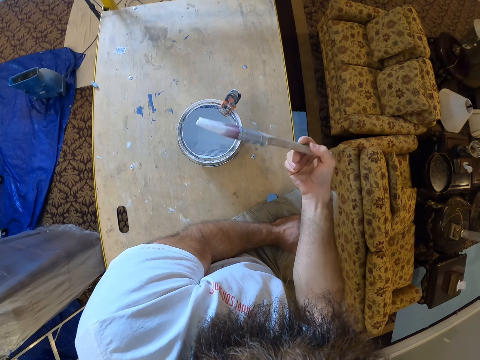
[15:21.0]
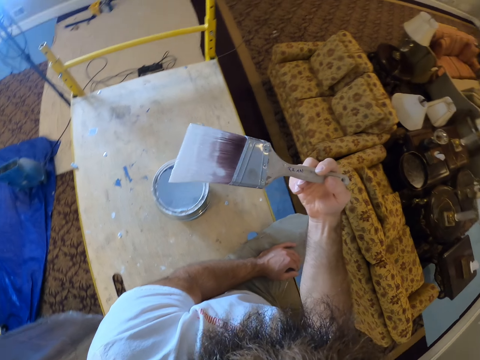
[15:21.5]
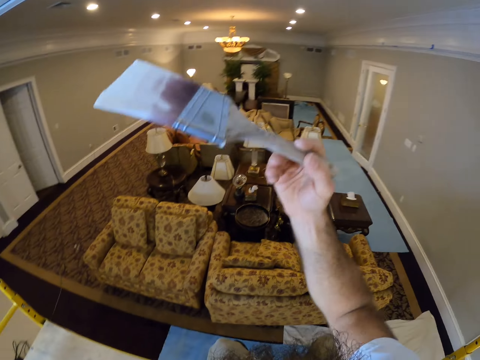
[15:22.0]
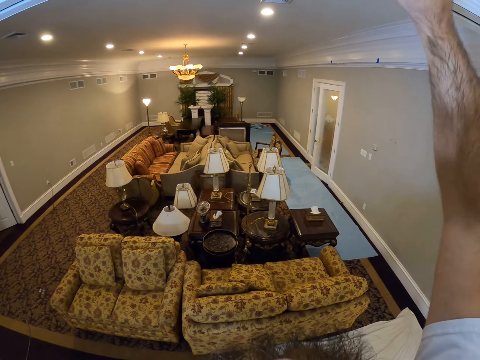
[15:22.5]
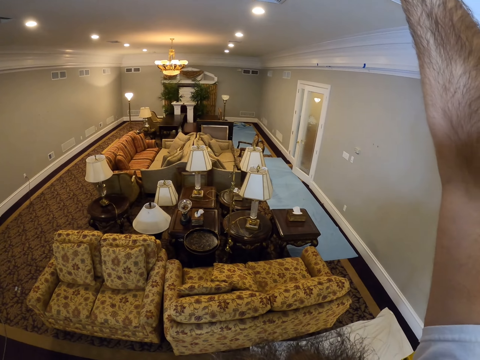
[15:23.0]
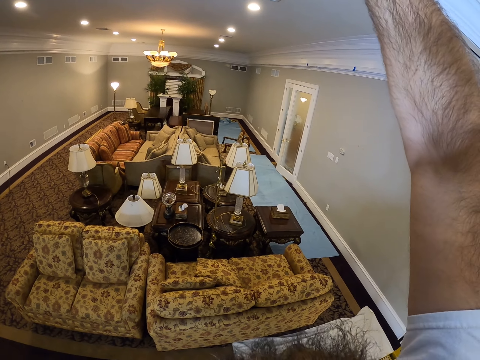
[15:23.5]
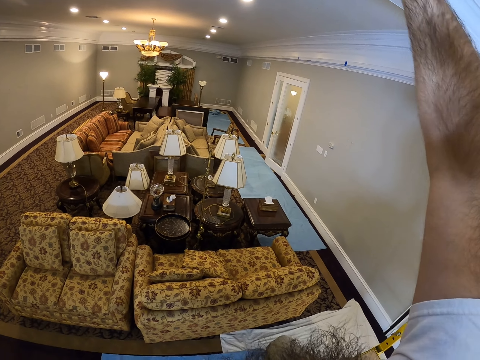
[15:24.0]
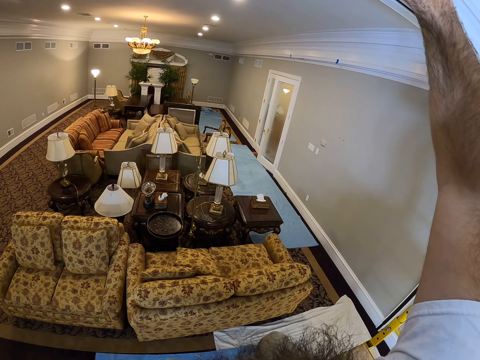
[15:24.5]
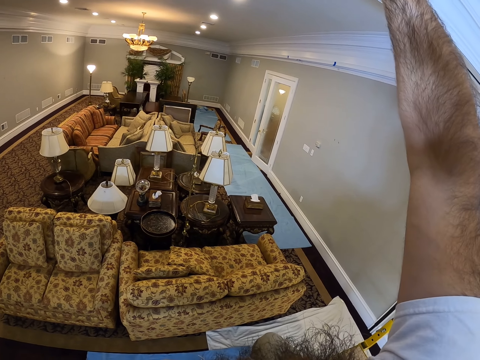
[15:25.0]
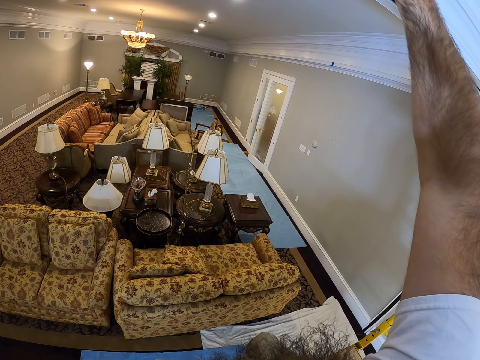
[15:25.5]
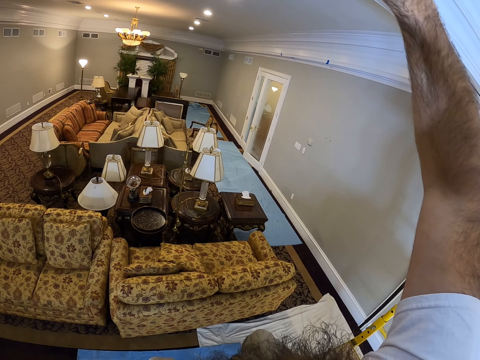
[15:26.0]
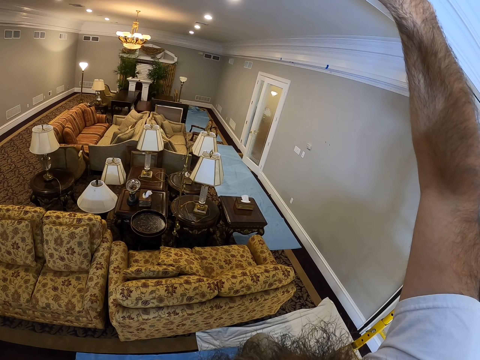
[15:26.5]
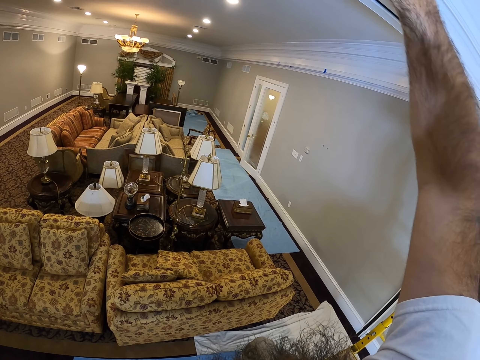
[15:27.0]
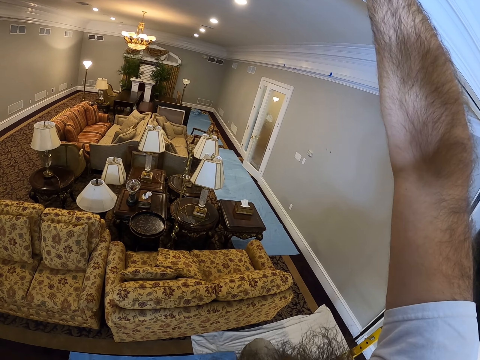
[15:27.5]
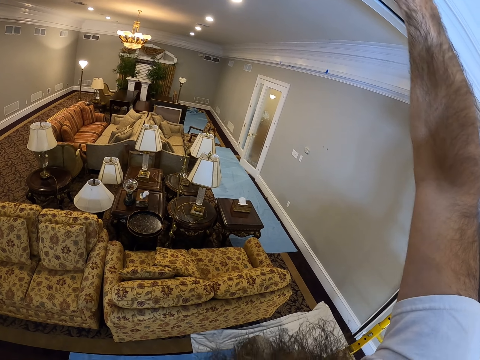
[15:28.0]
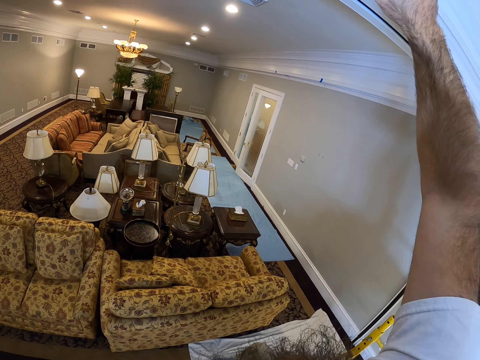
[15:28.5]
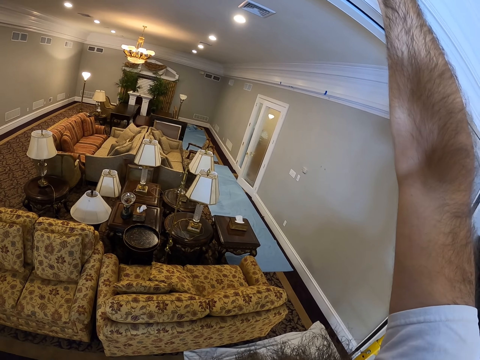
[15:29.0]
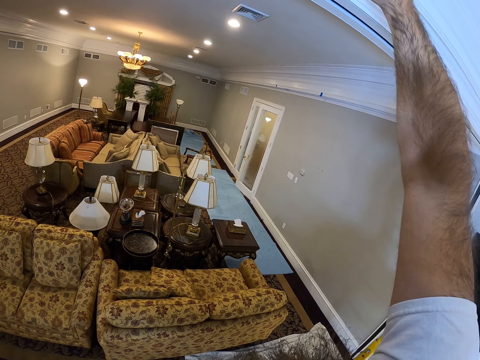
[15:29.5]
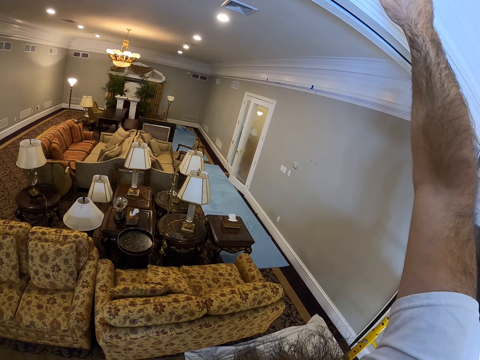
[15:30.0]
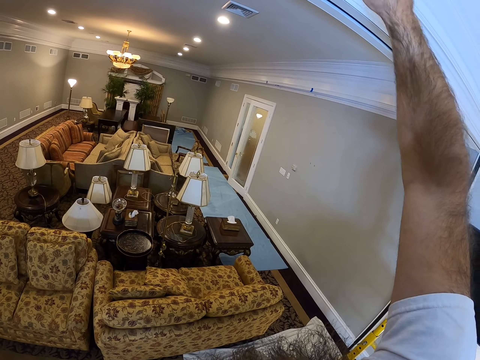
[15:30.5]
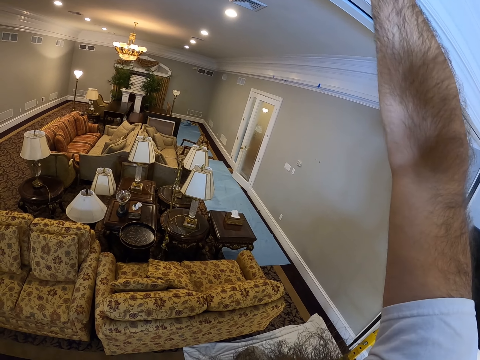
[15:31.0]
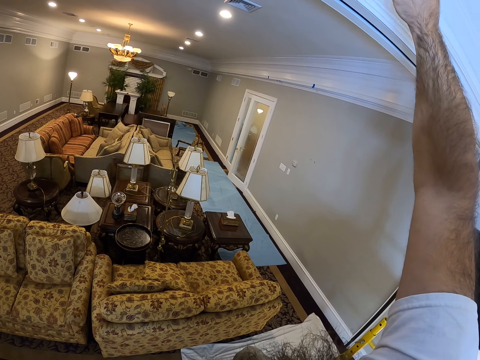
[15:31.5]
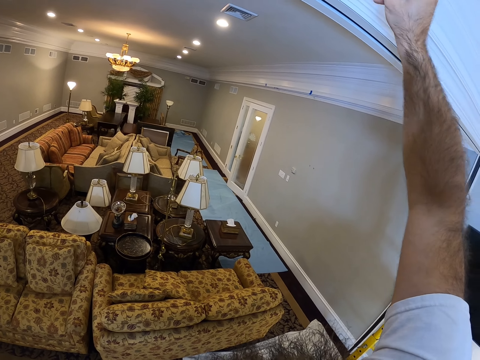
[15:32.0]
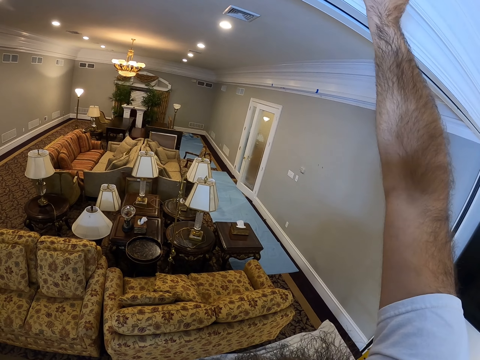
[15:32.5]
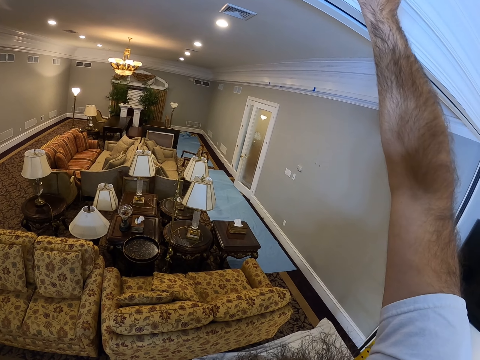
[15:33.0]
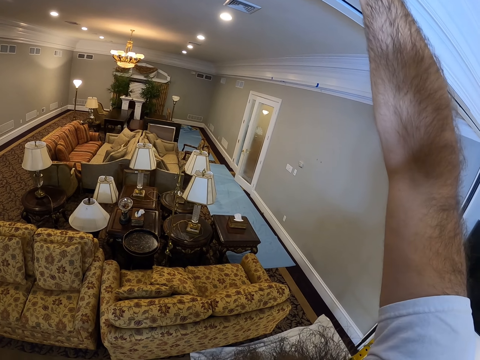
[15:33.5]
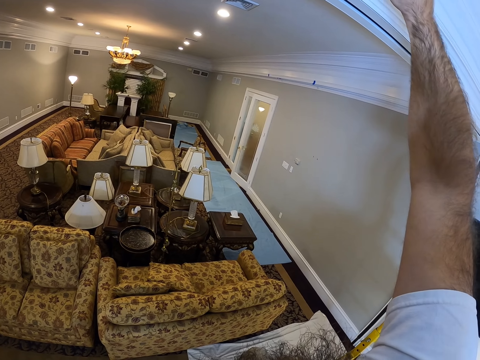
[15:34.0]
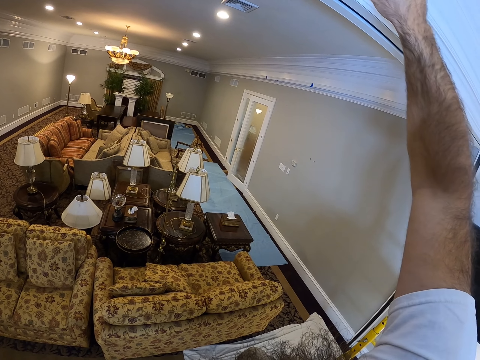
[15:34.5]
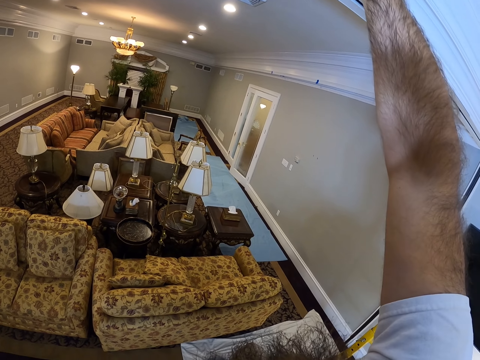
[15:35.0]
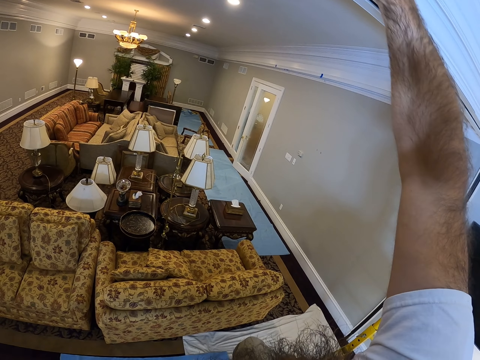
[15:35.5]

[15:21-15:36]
The camera wearer paints the ceiling.

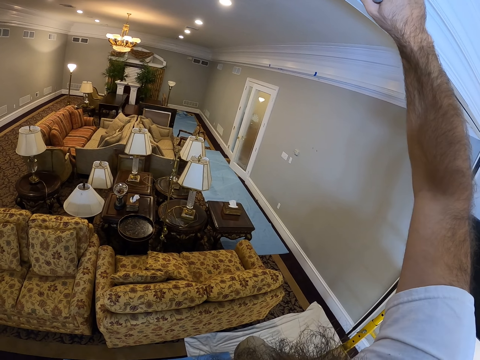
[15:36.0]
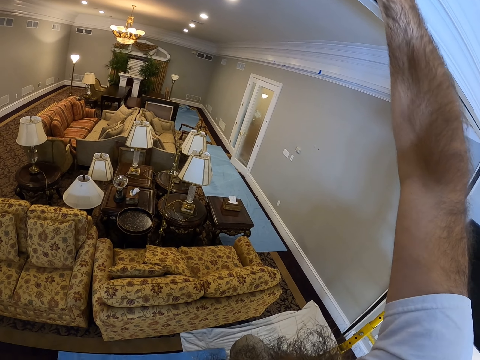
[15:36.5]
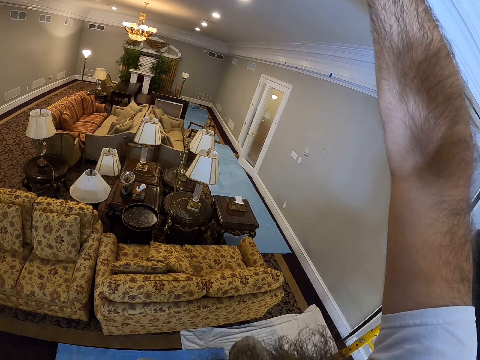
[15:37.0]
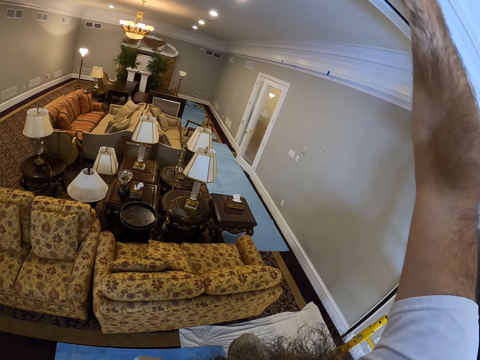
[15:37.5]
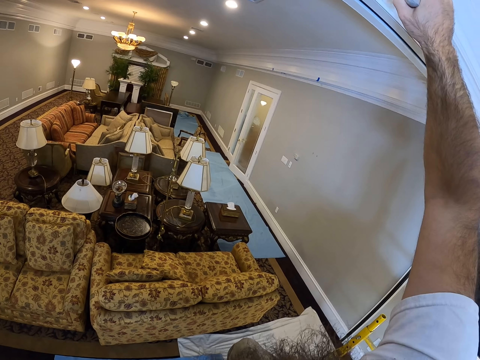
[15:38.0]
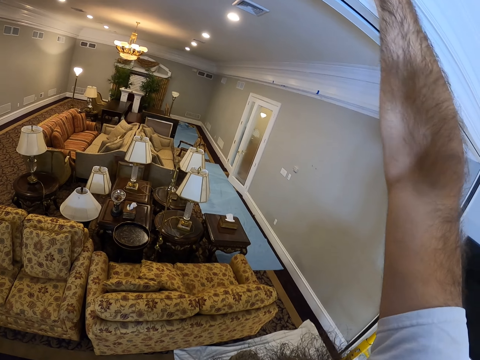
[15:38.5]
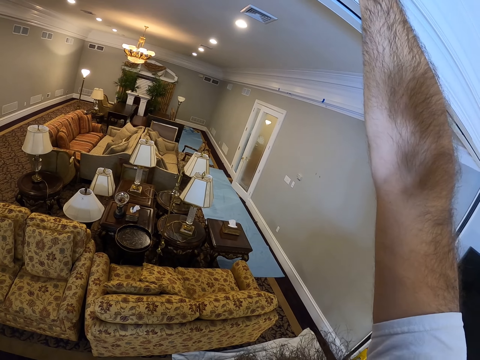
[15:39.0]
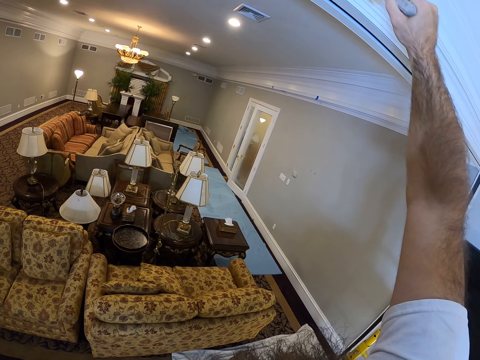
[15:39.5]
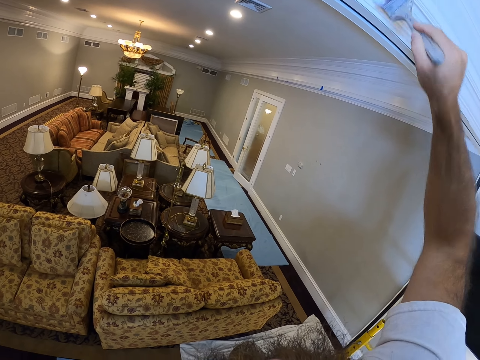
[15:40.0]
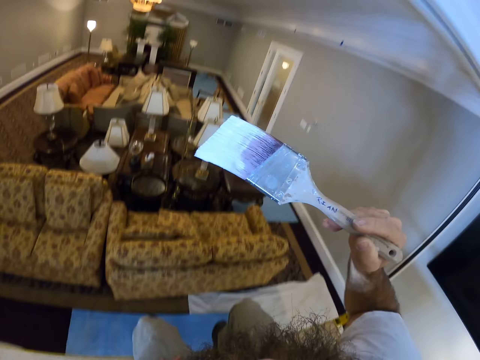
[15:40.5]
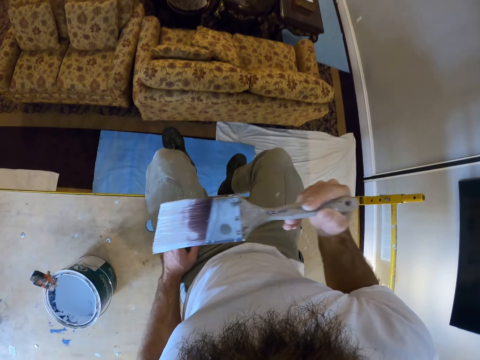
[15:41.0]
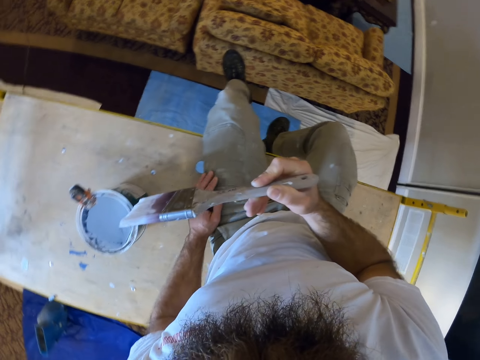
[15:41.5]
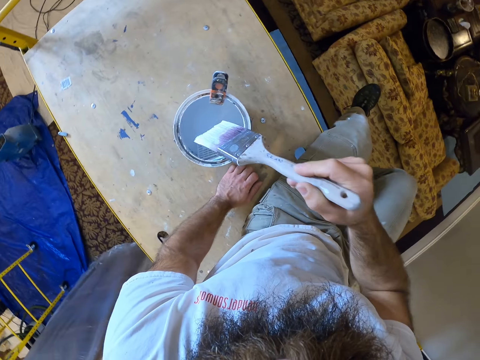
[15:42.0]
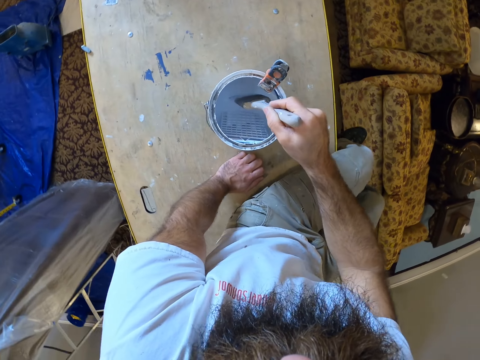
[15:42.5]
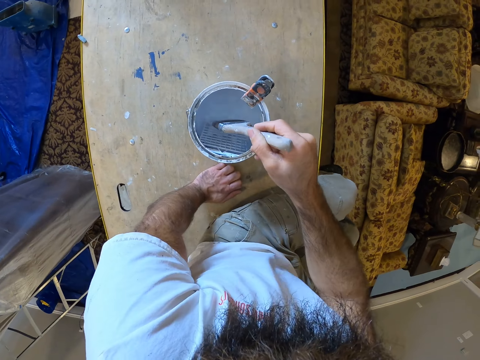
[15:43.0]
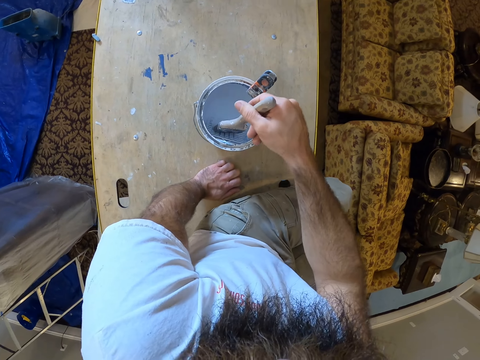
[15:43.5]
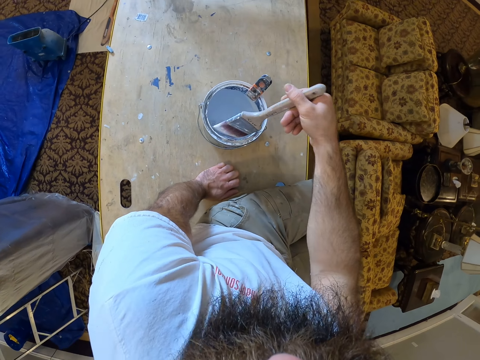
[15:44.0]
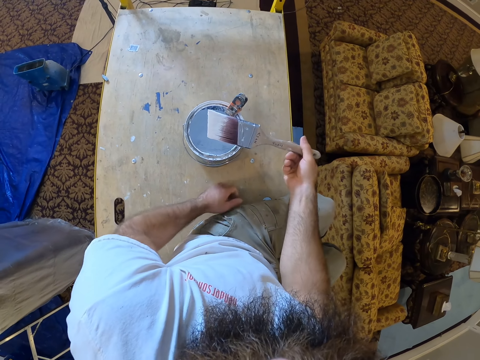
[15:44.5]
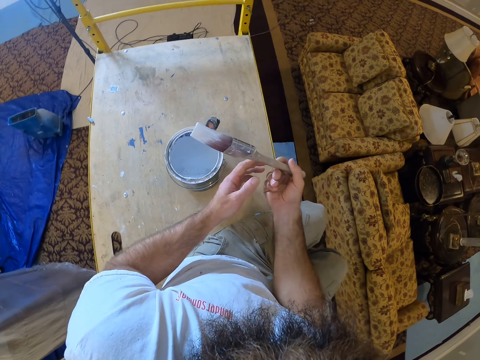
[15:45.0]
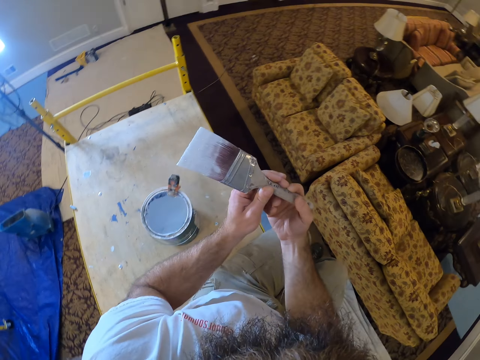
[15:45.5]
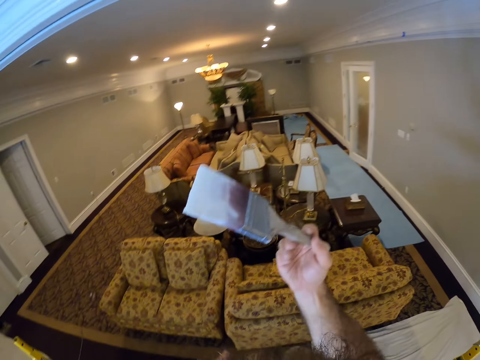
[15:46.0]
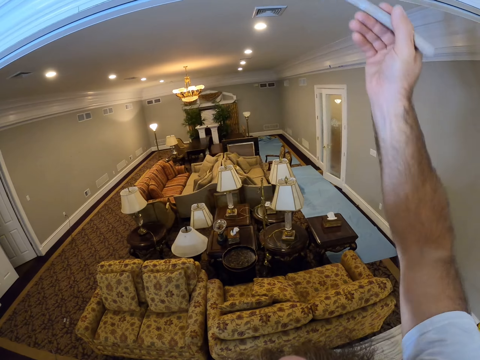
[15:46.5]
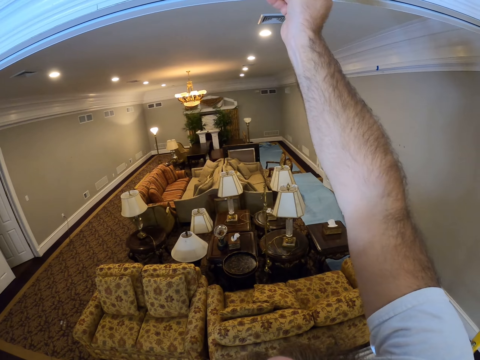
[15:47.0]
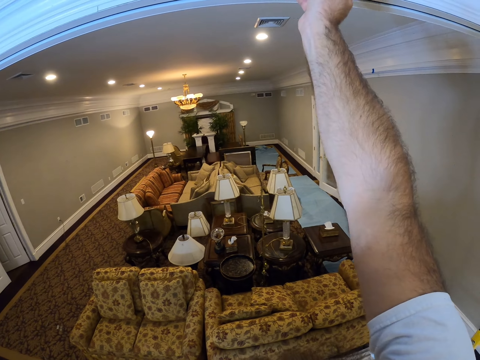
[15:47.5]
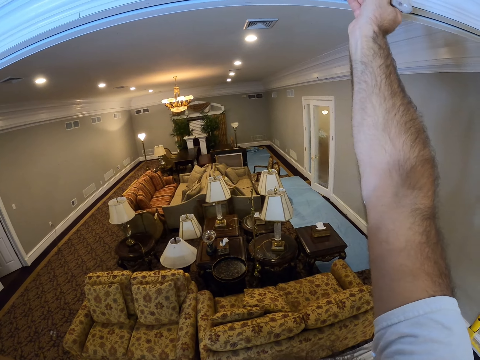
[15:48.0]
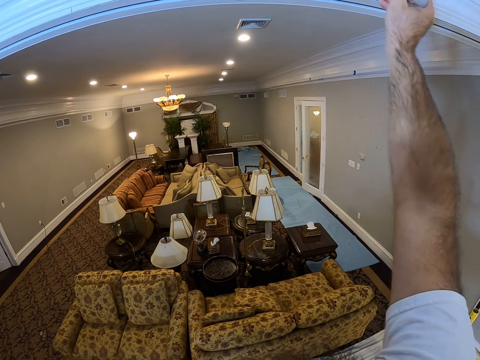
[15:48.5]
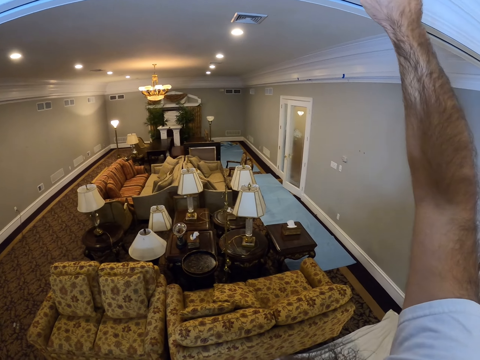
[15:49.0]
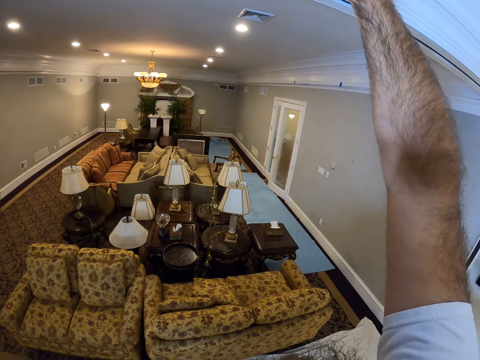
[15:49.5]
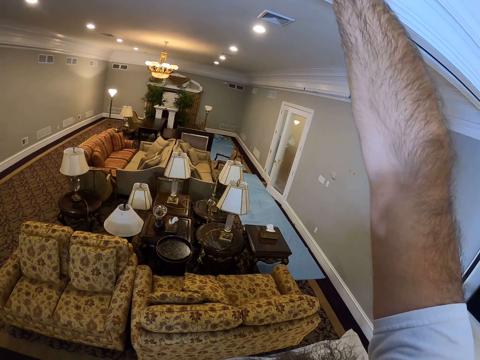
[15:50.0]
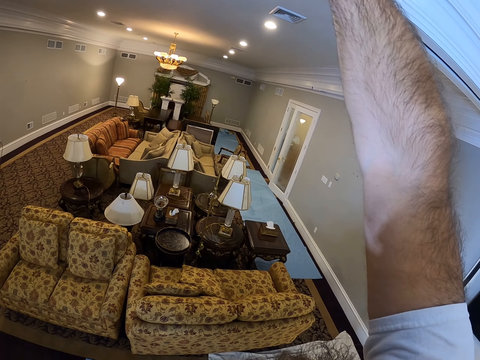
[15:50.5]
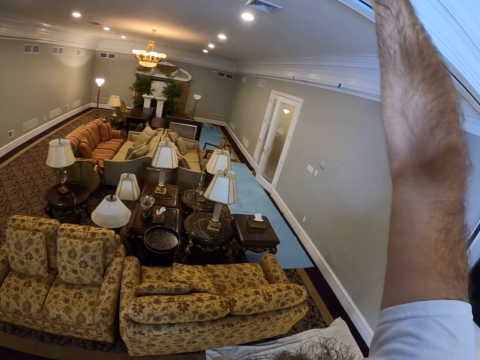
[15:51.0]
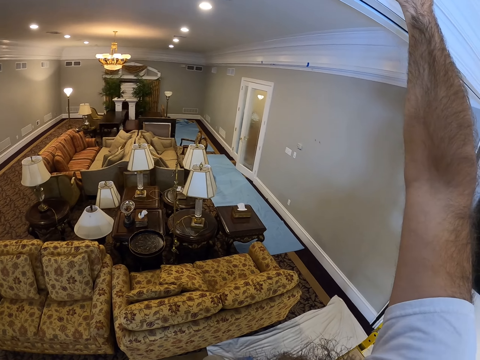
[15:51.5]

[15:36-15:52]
The camera wearer dips the brush in the paint bucket with his right hand. He paints the ceiling.
